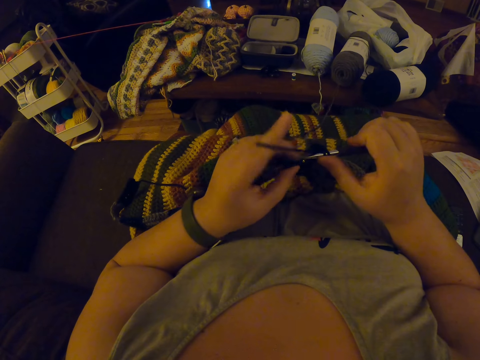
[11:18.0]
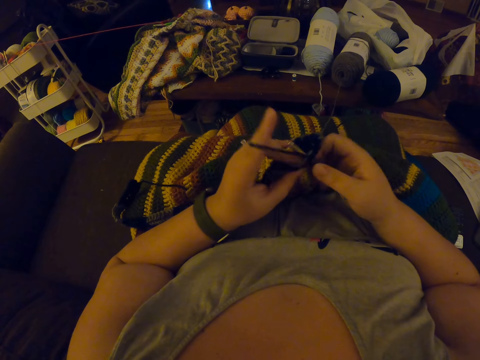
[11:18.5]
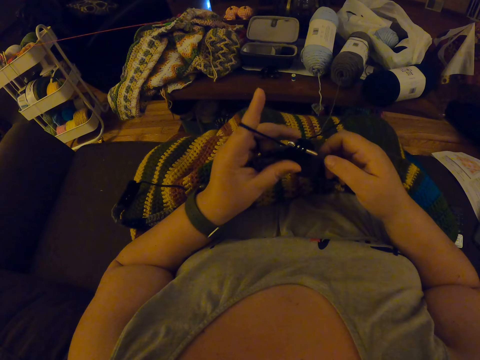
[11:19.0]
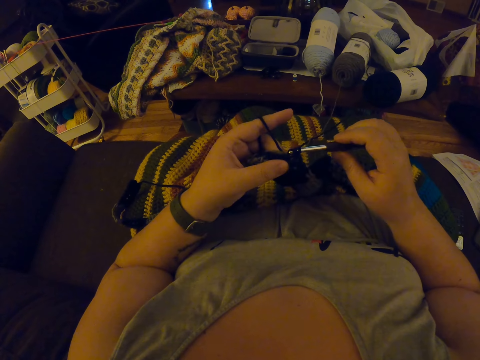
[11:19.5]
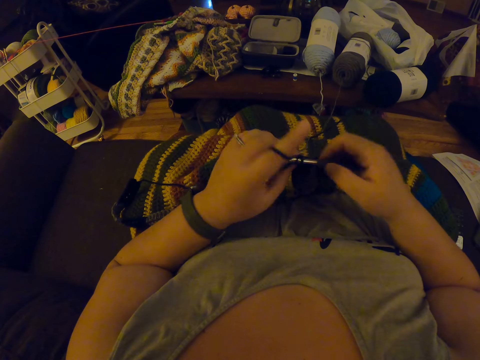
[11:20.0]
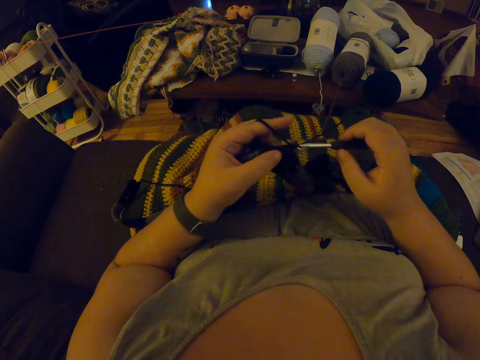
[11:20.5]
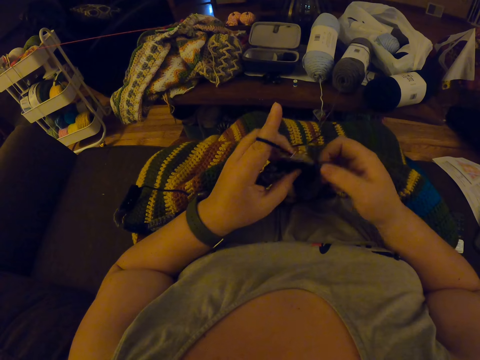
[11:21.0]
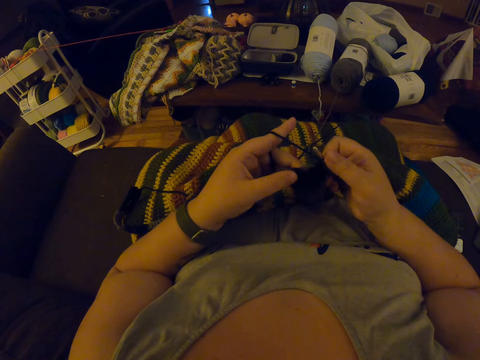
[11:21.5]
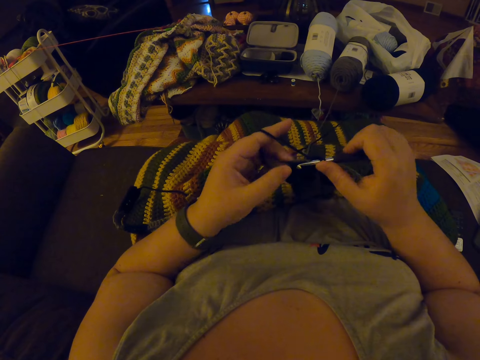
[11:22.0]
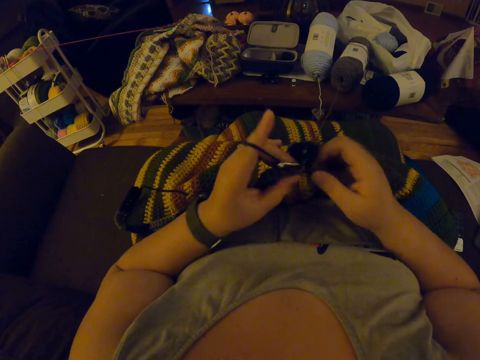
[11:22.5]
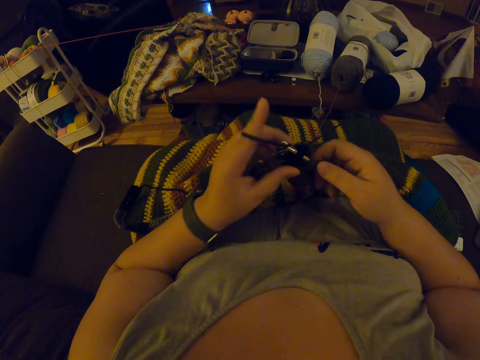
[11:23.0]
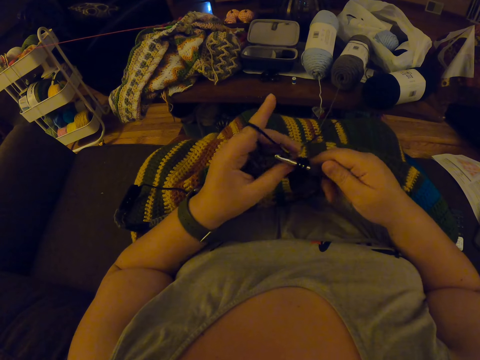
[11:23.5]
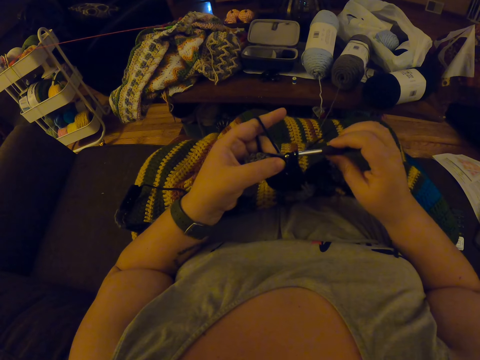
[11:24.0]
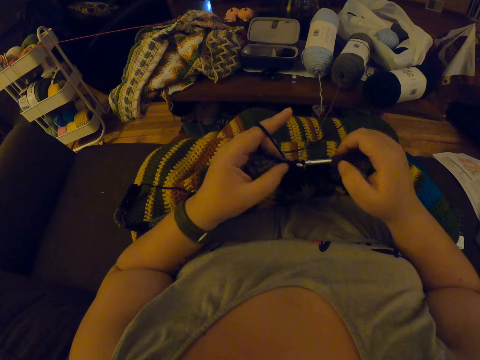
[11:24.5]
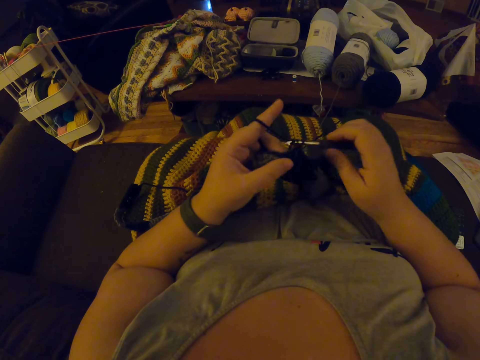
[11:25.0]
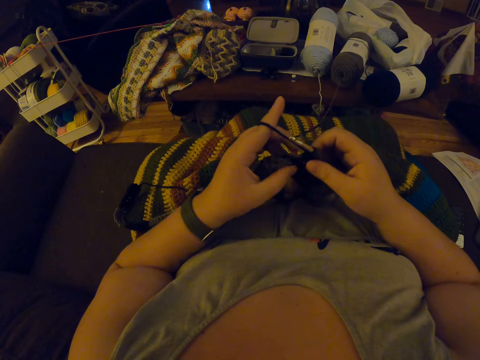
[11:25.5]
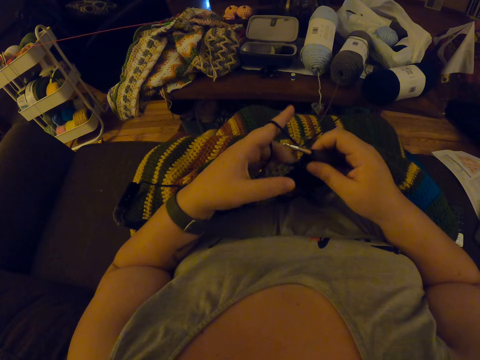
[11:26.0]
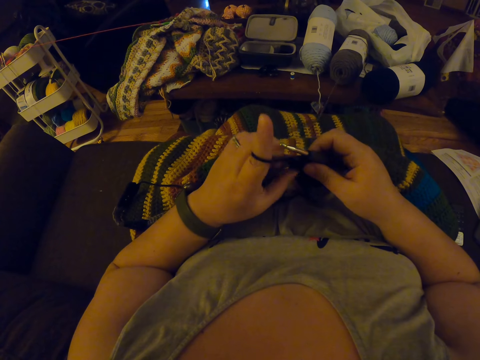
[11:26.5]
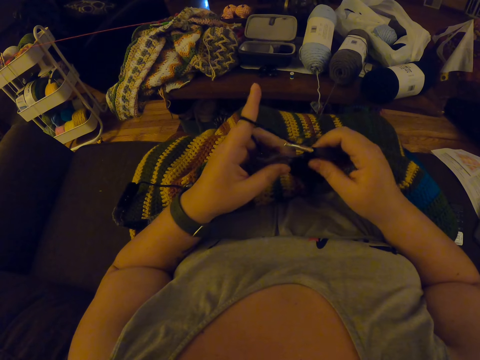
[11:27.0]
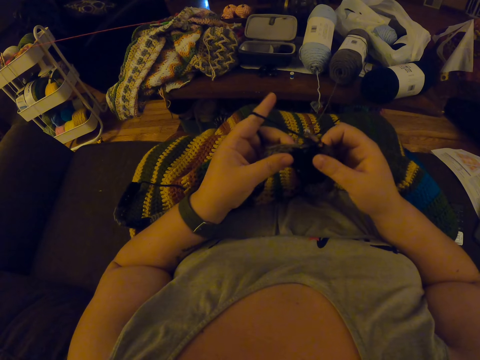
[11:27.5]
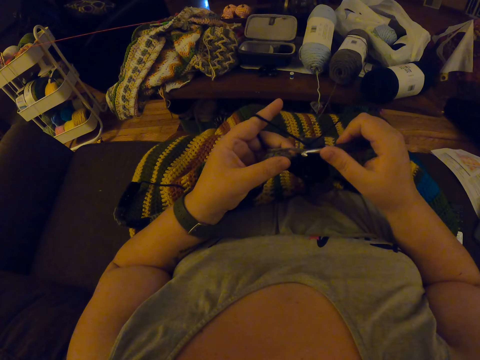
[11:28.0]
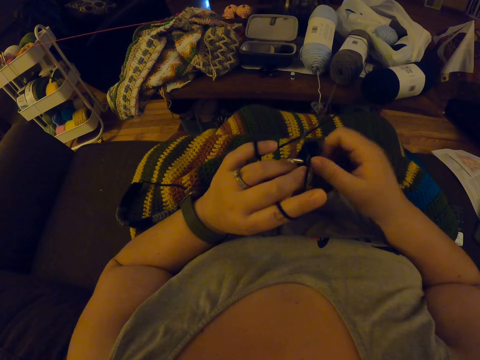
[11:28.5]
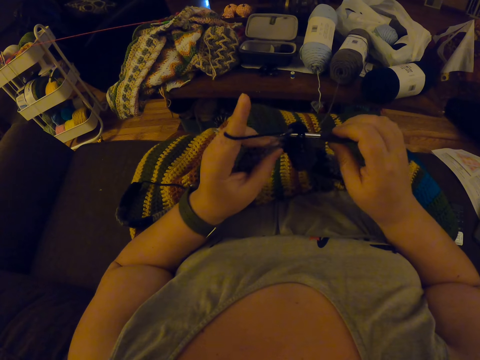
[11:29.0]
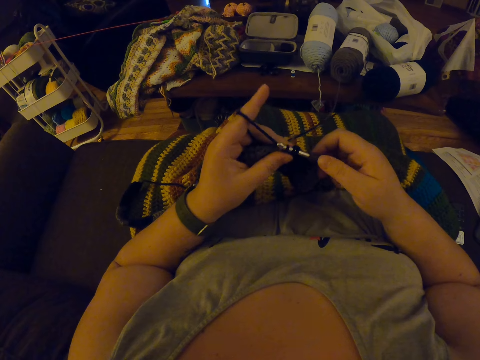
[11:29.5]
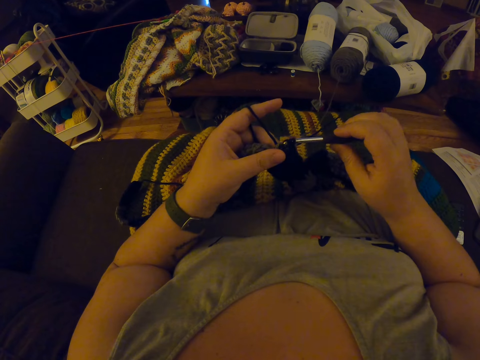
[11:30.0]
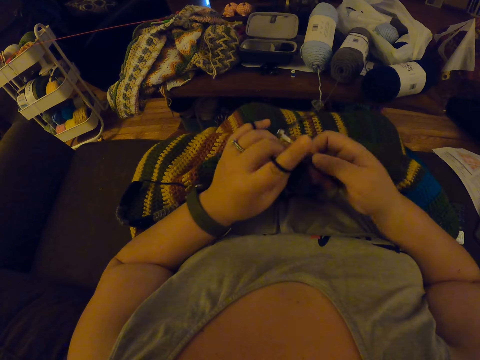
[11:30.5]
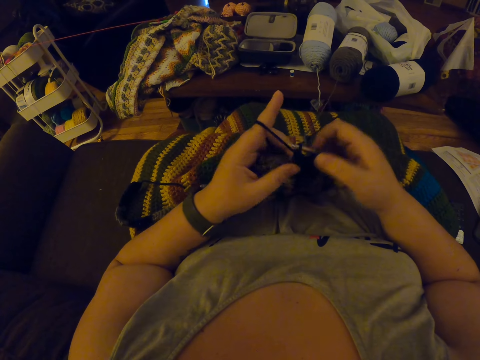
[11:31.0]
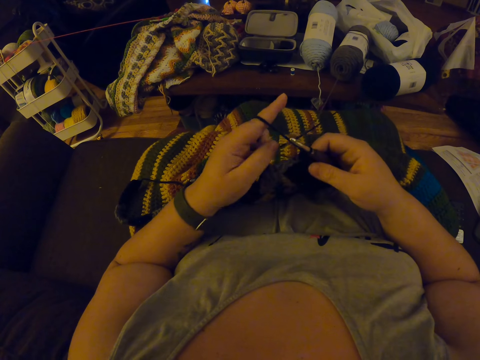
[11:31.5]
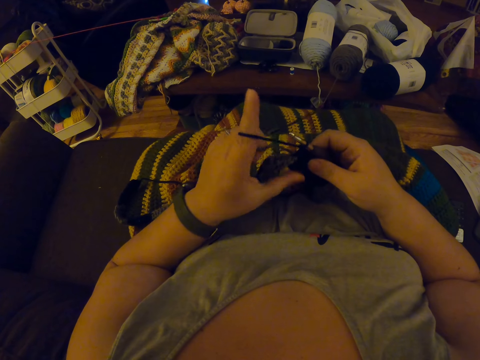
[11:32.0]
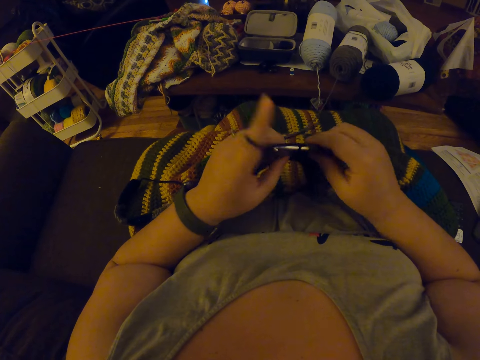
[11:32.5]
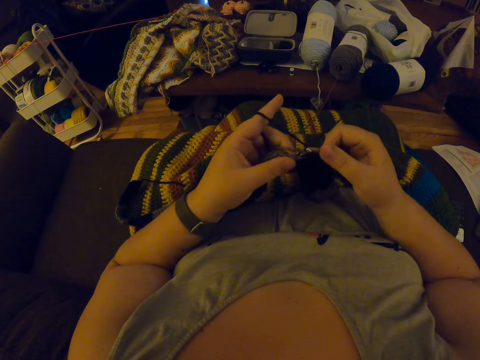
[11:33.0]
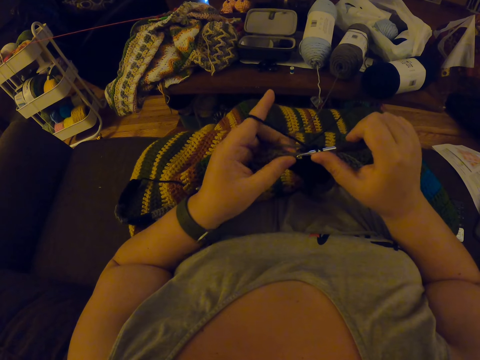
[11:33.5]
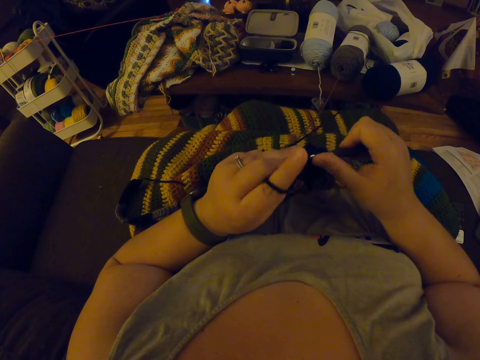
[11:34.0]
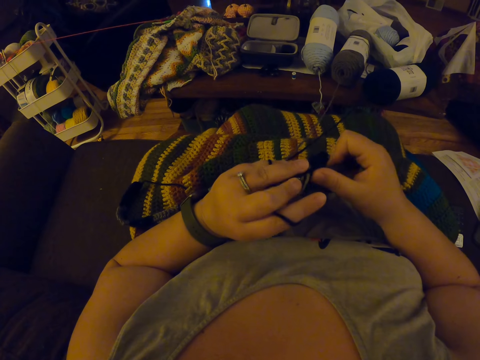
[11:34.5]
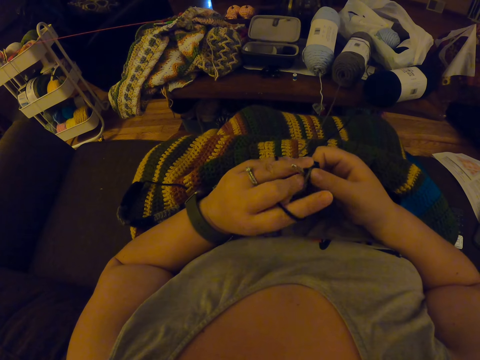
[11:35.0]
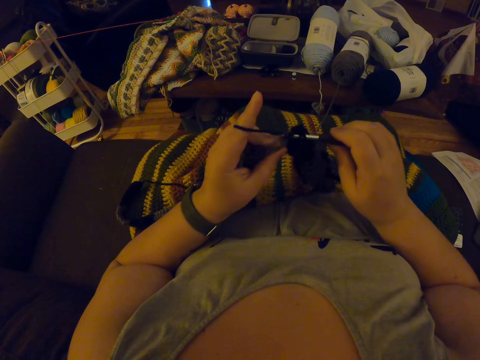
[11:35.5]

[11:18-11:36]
The camera wearer aligns the thread. She adjusts the piece of garment with her left hand. She crochets the piece of garment with the crochet hook. She aligns the thread. She stretches the yarn with her left hand. She crochets the piece of garment with the crochet hook.

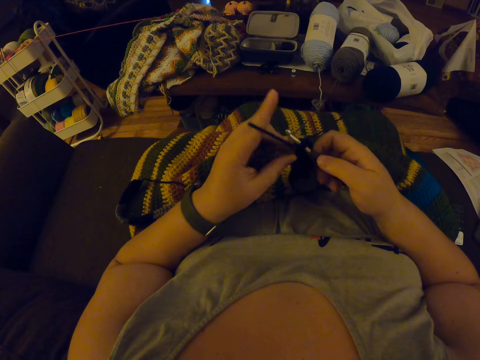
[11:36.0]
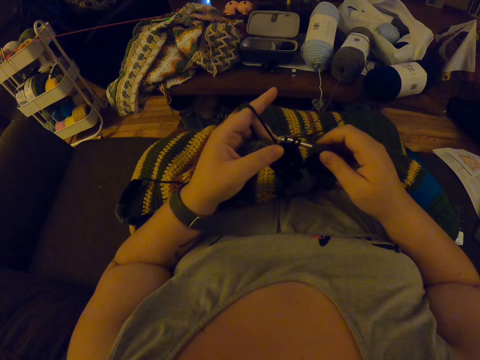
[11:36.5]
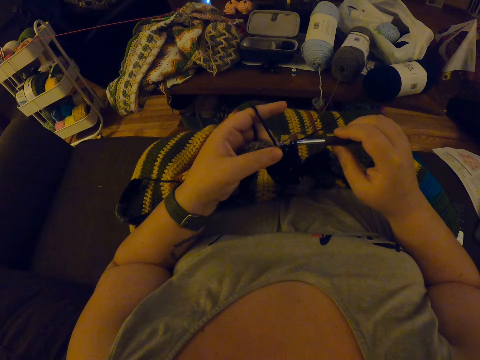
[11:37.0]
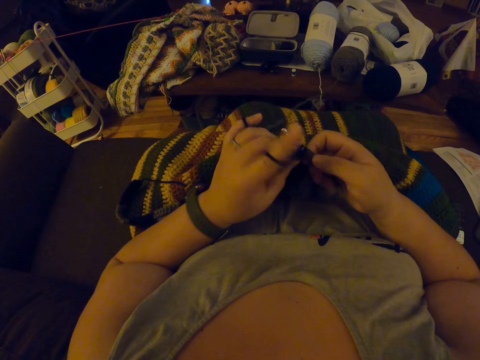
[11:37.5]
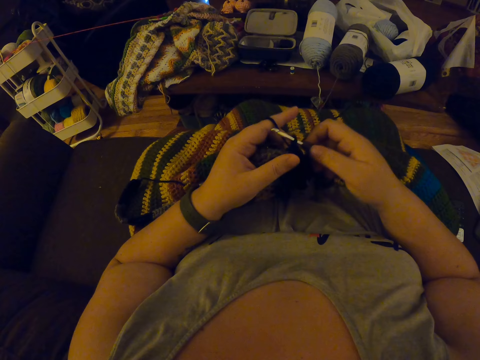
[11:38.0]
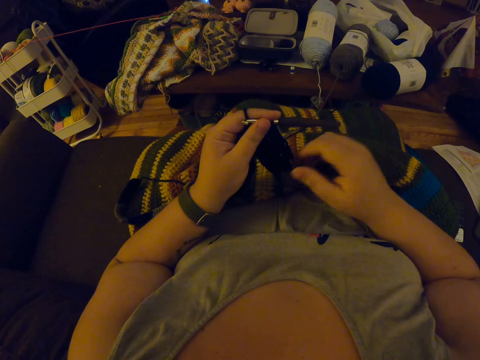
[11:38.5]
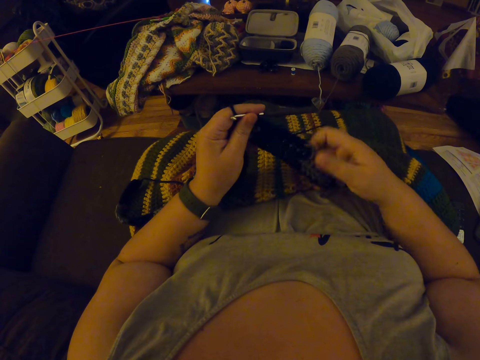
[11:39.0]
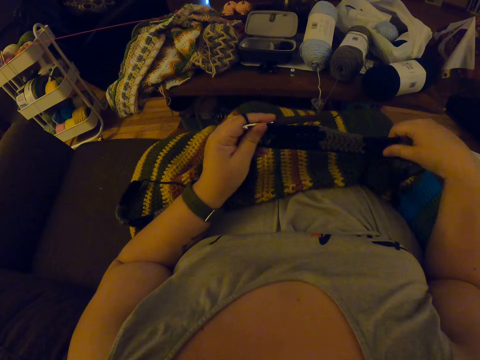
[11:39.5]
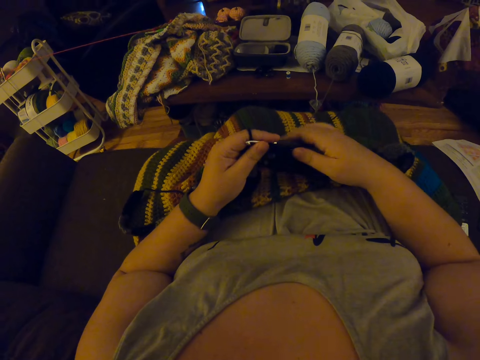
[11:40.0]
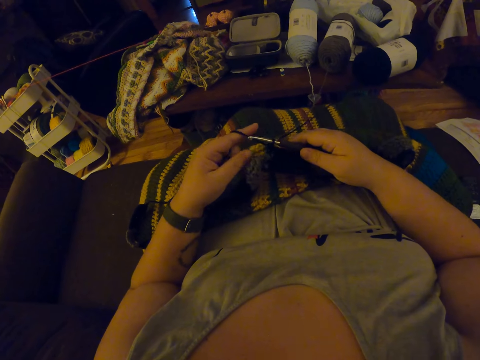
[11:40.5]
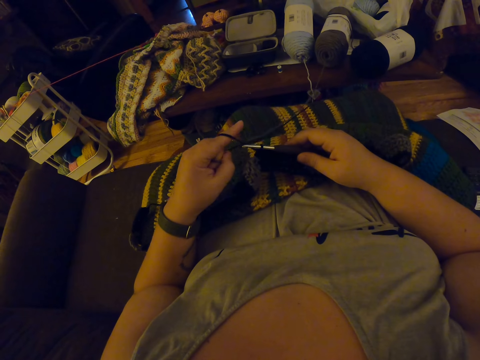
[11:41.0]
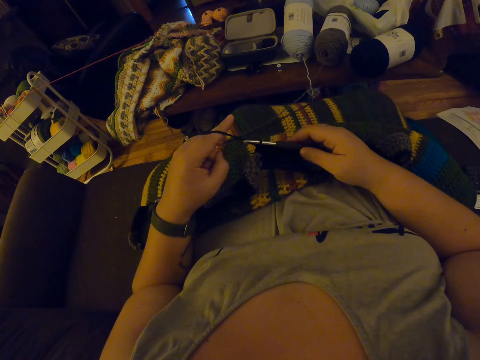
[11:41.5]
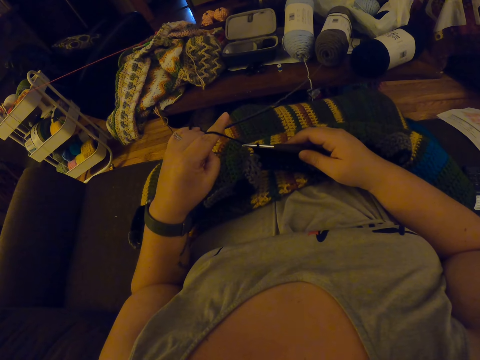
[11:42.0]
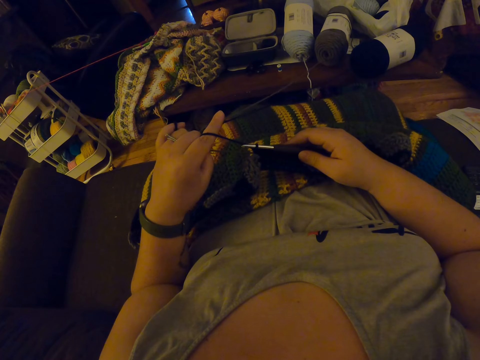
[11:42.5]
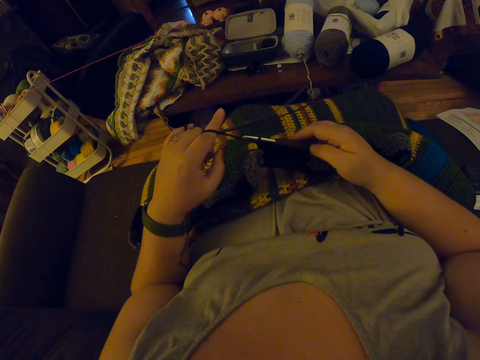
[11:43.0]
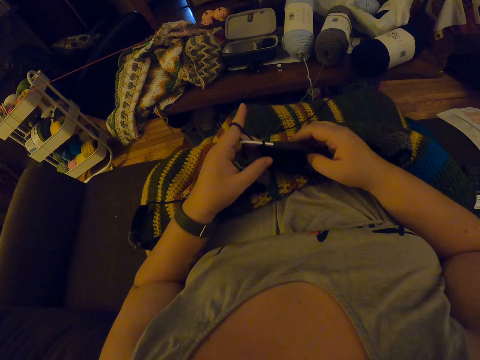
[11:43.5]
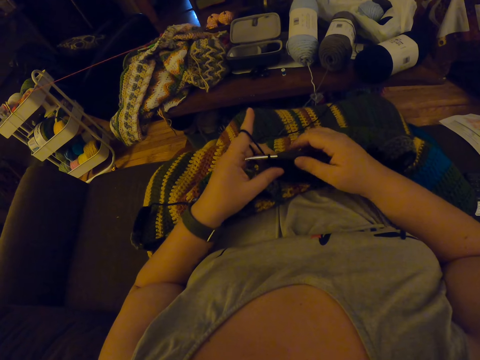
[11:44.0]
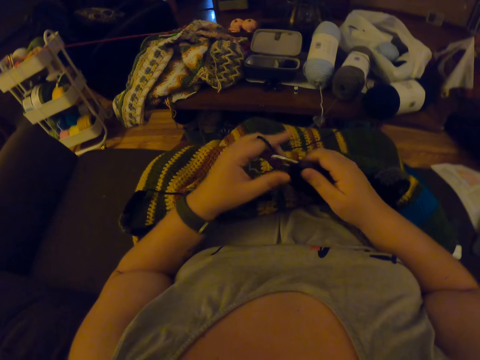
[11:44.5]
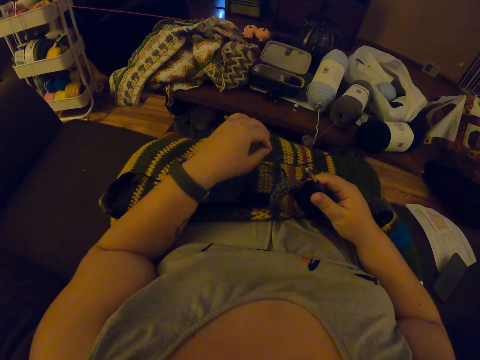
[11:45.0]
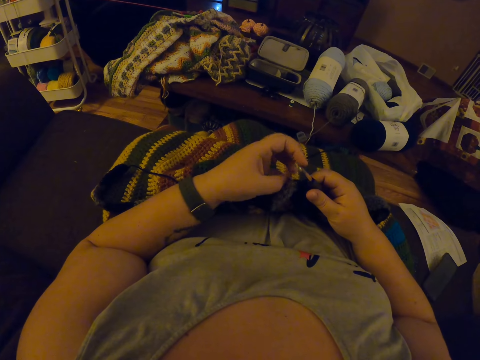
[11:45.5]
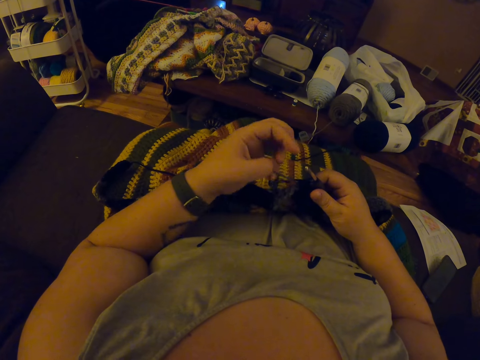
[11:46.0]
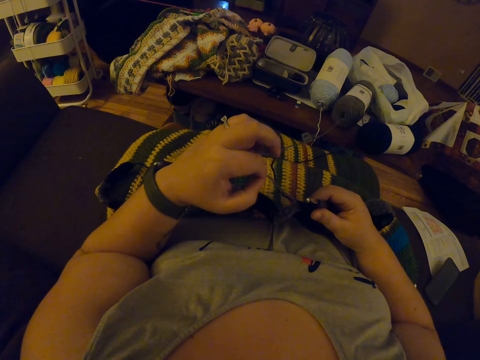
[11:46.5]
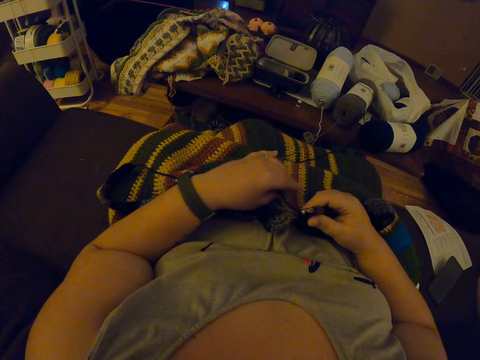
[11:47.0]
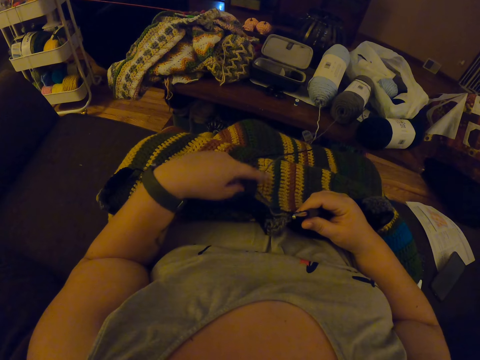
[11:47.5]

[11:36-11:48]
The camera wearer transfers the crochet hook from her right hand to her left hand. She aligns the fabric. She stretches the piece of garment with her right hand. She drops the piece of garment on her body. She stretches the yarn with her left hand. She aligns the thread. She drops the yarn from her left hand. She moves the yarn with her left hand.
